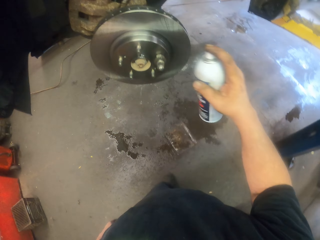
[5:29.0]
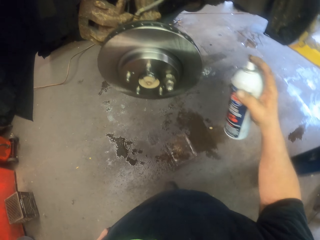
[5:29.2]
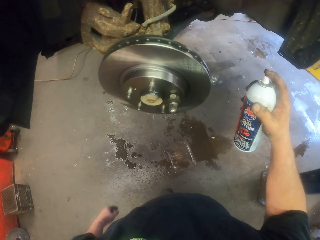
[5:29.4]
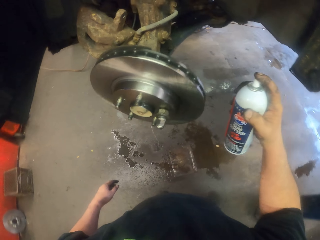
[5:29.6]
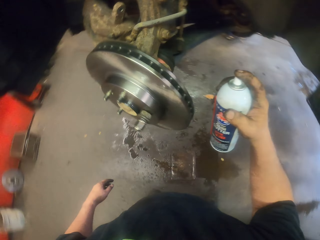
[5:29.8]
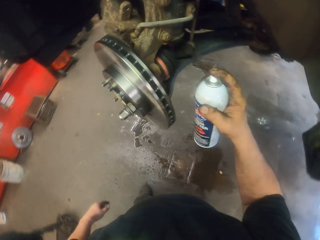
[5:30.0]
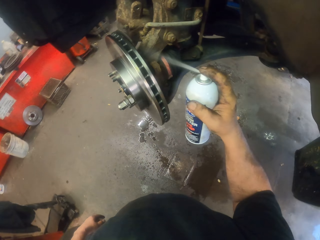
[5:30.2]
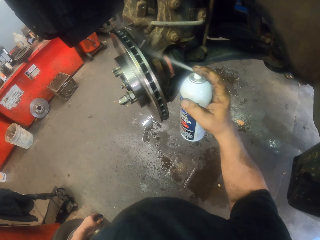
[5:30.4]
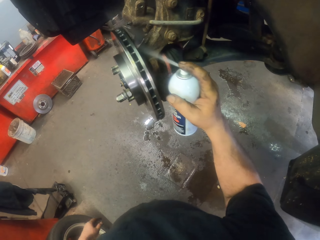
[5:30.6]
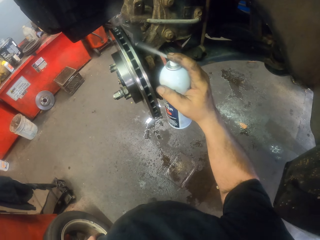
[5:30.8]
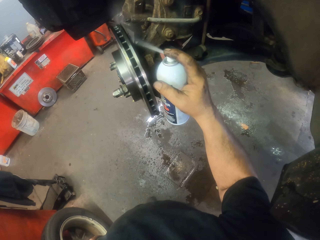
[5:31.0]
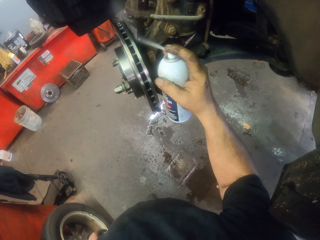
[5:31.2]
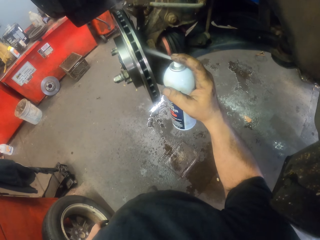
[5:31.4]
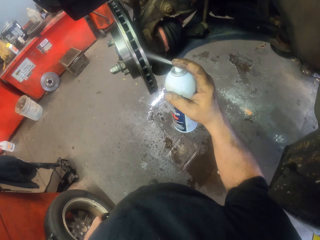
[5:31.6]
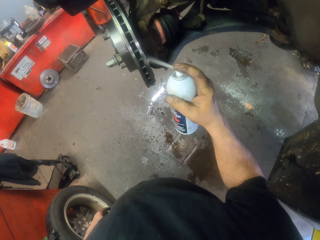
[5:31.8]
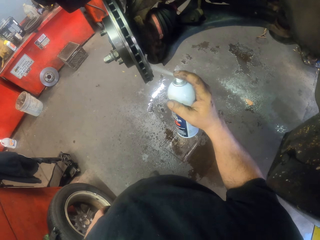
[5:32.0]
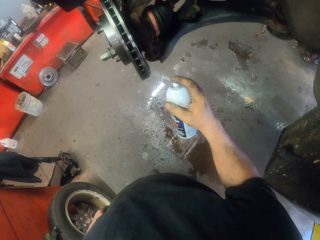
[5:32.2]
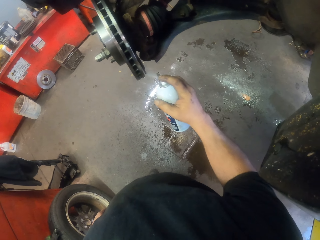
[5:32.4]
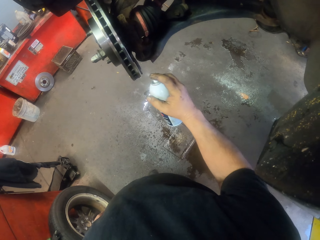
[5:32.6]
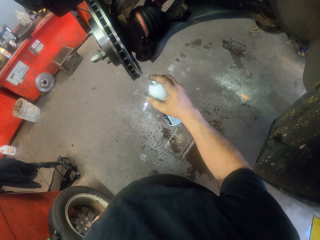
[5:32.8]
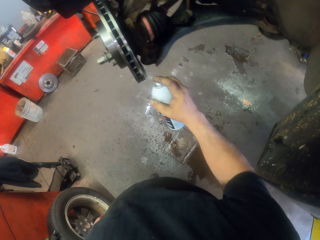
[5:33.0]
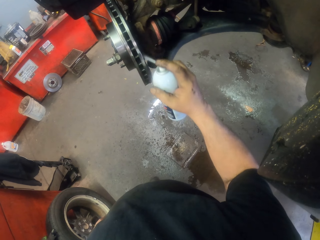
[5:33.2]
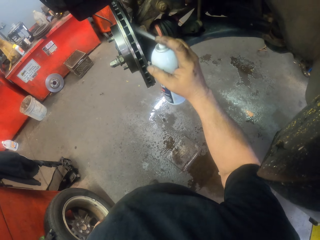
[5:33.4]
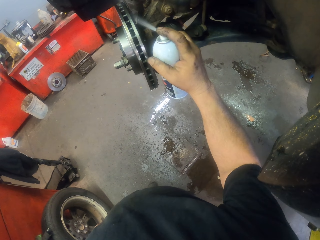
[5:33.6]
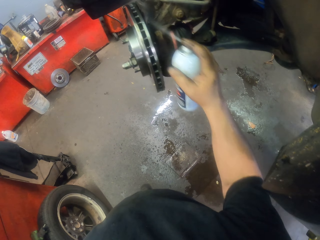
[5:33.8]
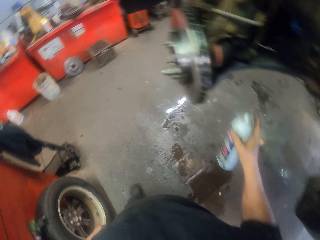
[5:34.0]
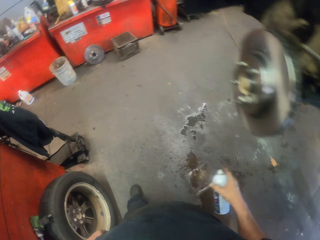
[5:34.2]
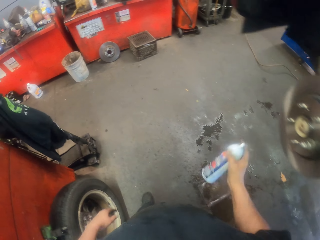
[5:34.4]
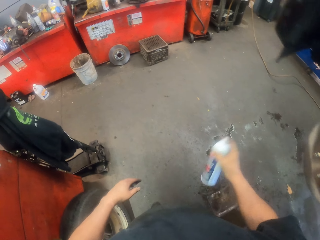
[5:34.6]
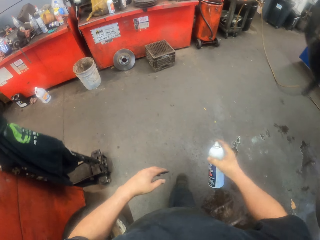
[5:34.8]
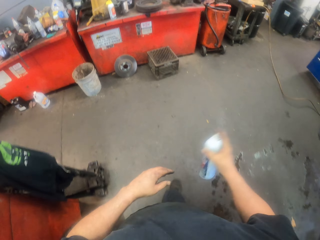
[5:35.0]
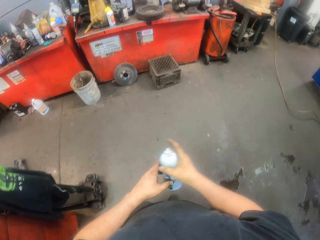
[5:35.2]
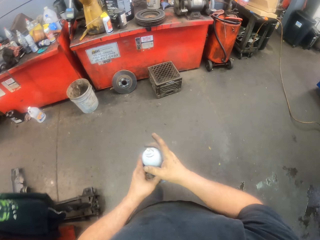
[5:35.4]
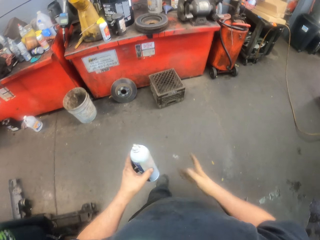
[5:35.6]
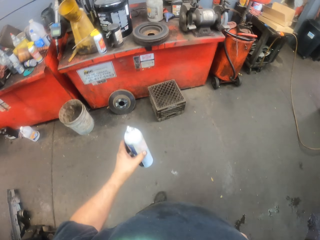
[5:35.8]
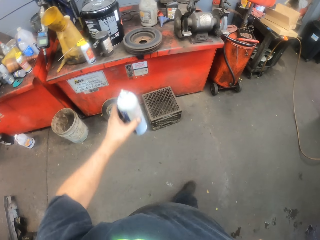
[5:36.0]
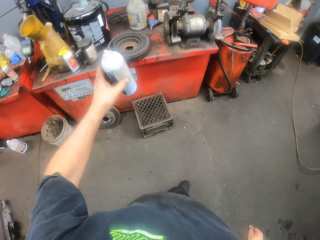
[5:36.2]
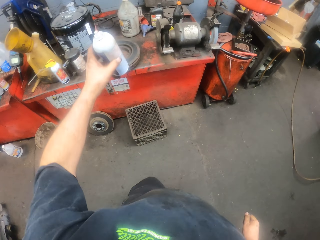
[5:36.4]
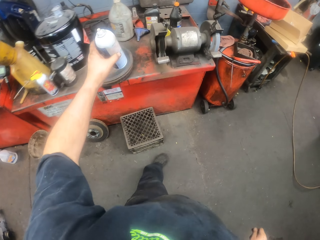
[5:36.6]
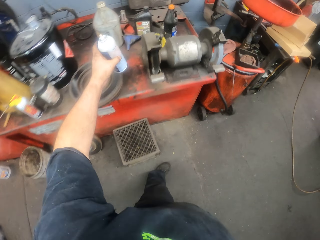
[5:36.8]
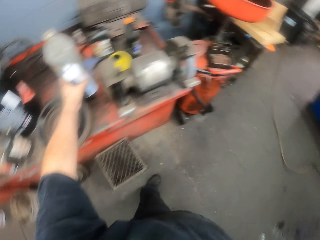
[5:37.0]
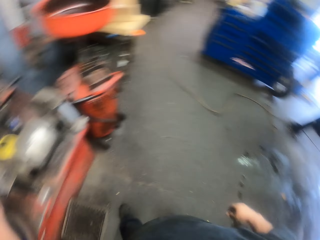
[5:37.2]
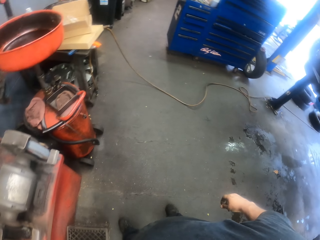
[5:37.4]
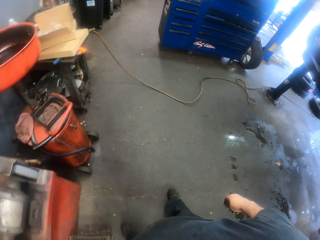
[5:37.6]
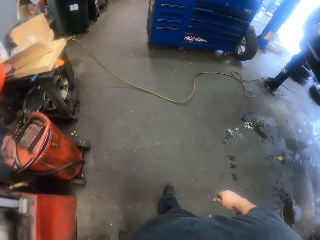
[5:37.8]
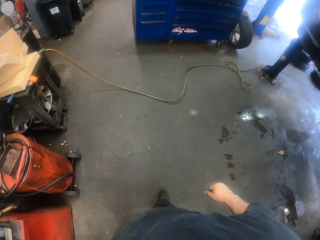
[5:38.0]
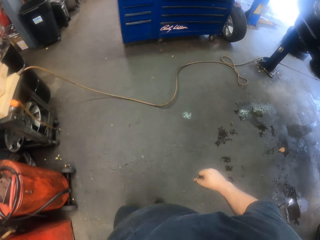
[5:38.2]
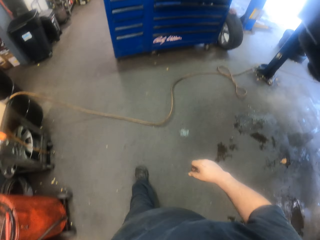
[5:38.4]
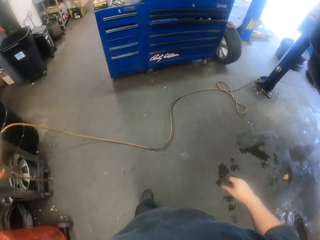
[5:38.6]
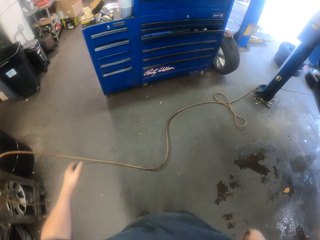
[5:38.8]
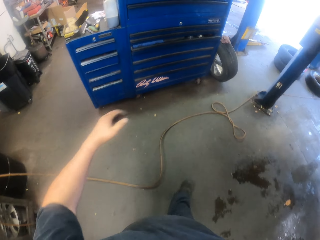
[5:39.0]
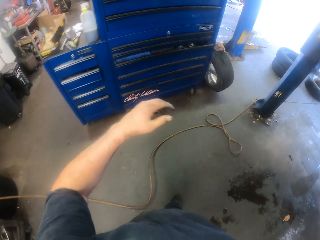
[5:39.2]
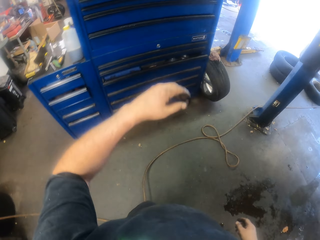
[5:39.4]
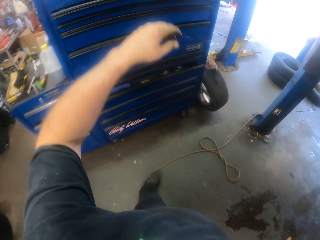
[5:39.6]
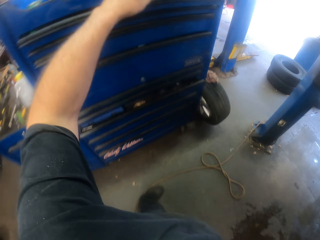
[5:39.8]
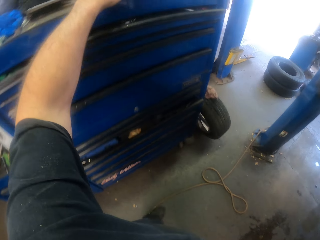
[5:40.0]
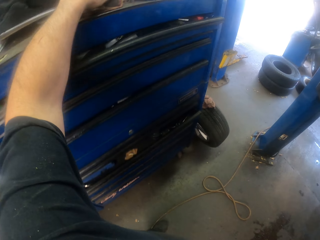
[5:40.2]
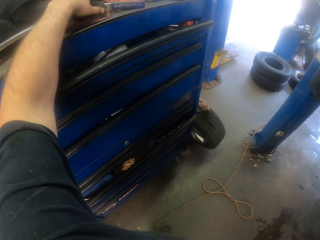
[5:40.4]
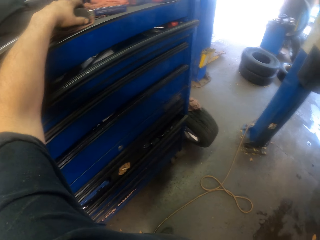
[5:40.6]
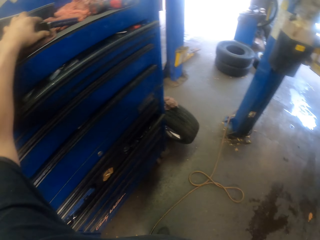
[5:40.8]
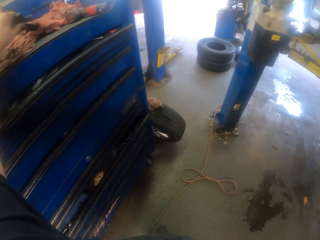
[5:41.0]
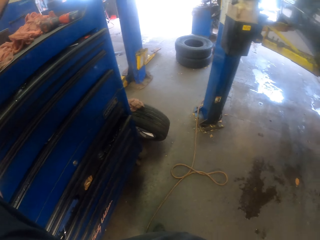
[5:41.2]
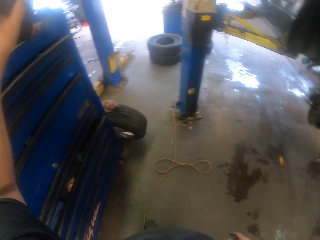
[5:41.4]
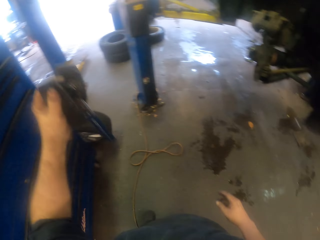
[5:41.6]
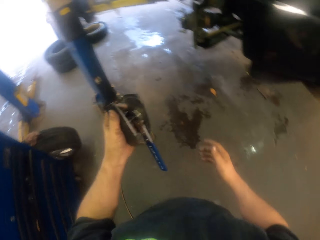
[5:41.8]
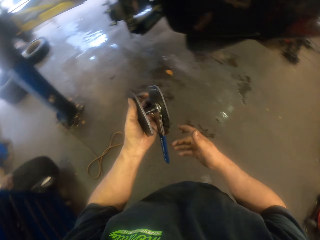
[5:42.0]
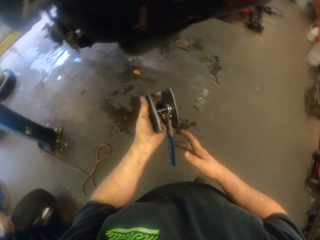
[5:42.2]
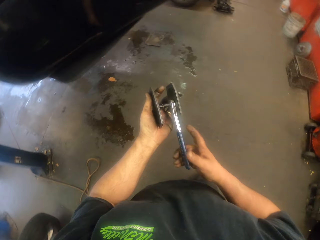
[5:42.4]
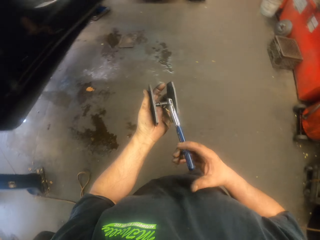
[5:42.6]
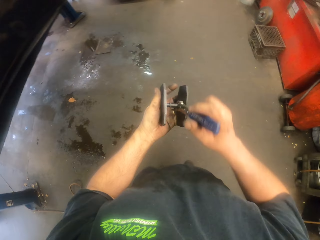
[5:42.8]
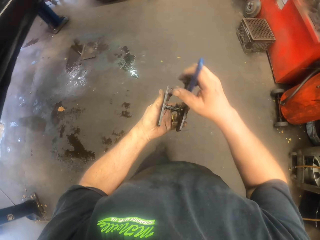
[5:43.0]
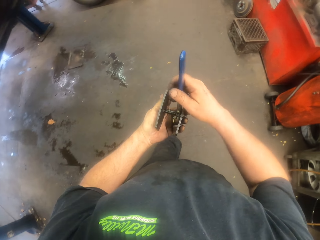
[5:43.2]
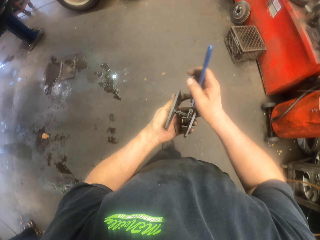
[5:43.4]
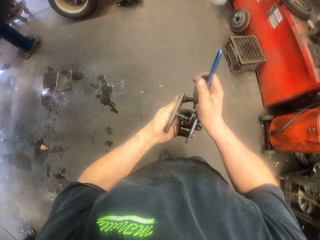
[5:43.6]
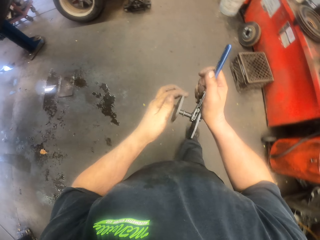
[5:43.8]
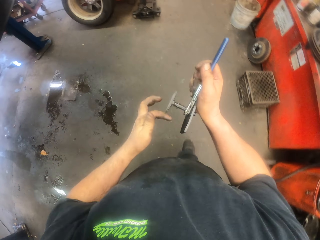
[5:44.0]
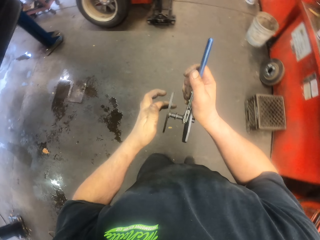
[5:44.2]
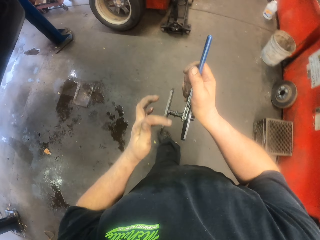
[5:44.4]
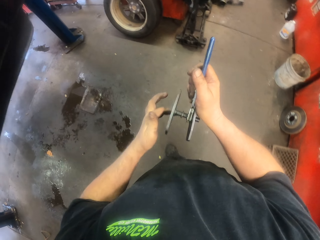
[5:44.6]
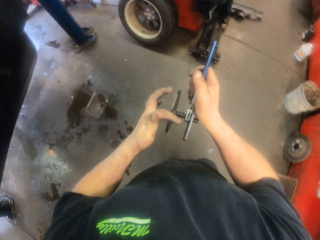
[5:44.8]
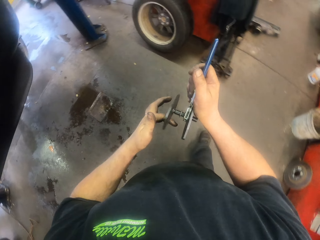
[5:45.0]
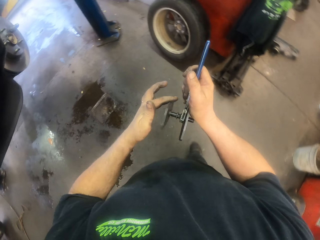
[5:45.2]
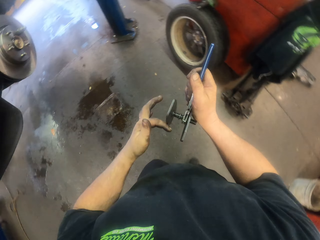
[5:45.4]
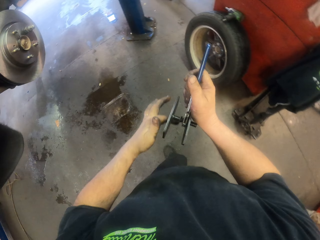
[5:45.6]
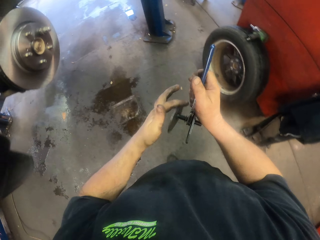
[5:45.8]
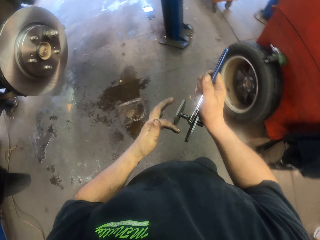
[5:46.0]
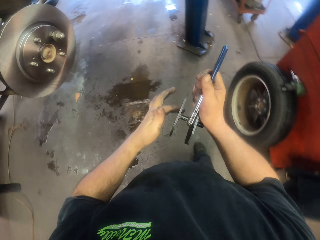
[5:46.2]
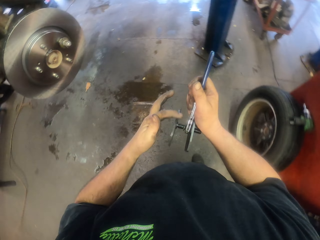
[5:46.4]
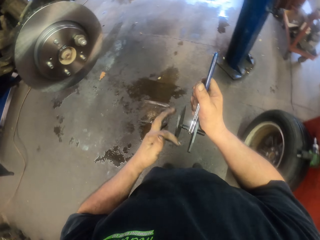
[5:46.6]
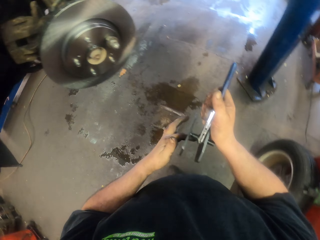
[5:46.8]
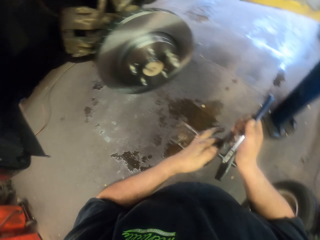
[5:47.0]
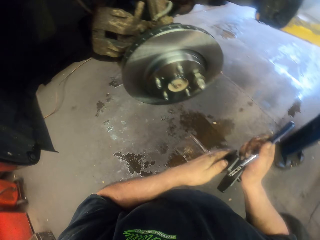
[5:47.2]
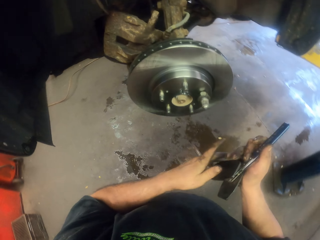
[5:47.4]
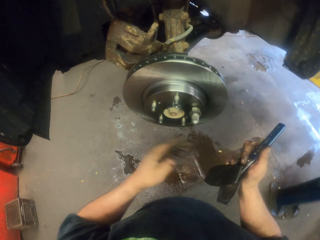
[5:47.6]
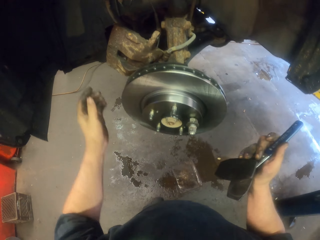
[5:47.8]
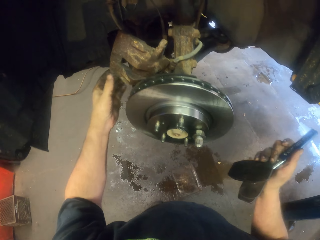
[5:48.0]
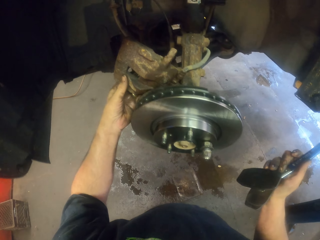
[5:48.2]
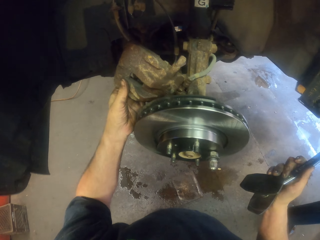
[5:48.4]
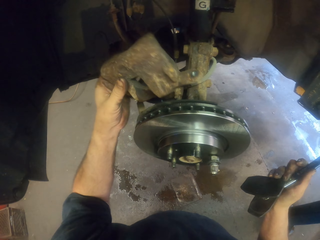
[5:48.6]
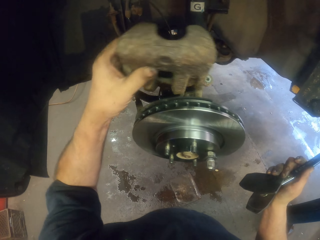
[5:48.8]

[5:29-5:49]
The camera wearer stops spraying. They spray the P40 quick spray. They shake the P40 quick spray or spray bottle. They walk. They put the spray bottle on the table. They walk. They pick up an object. They walk. They move the object in the hand. They rotate the object on the hand. They move the brake pad on the wheel hub.

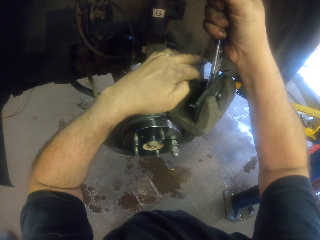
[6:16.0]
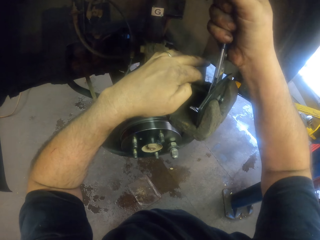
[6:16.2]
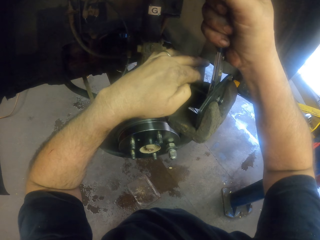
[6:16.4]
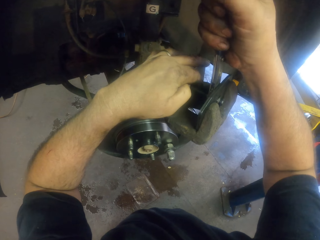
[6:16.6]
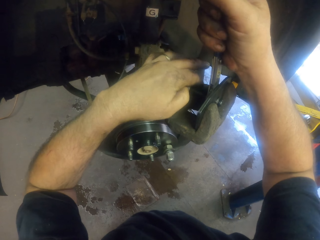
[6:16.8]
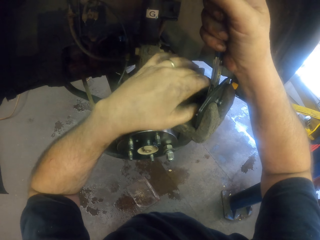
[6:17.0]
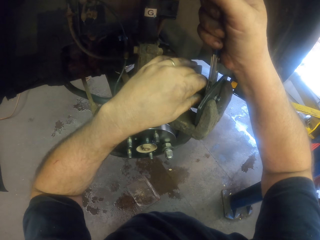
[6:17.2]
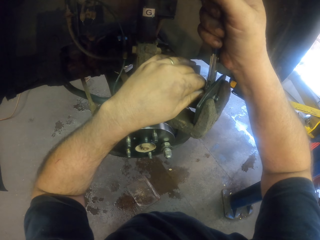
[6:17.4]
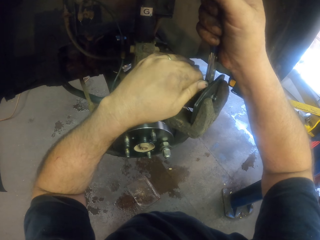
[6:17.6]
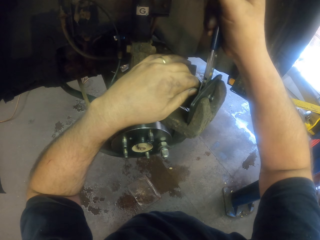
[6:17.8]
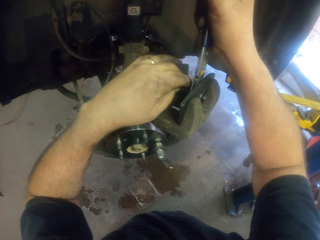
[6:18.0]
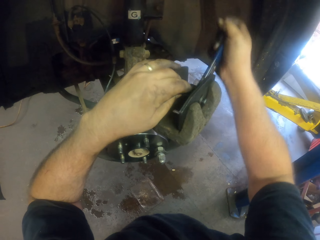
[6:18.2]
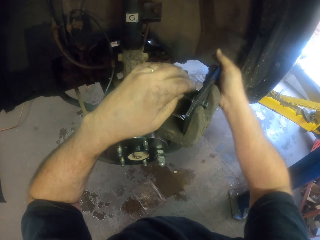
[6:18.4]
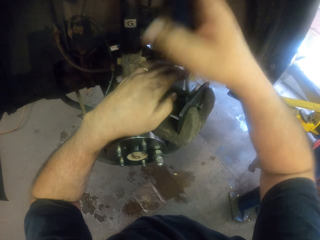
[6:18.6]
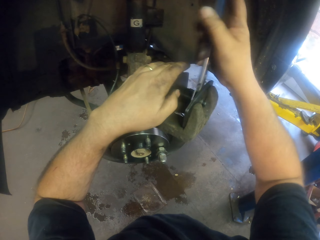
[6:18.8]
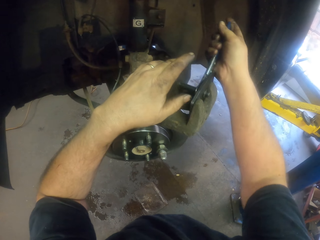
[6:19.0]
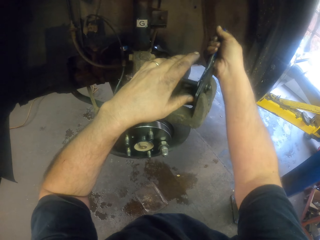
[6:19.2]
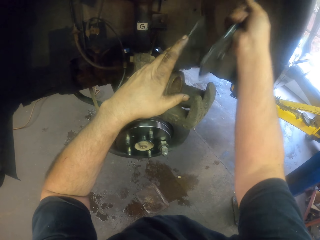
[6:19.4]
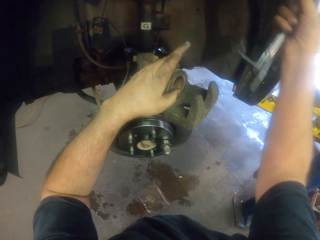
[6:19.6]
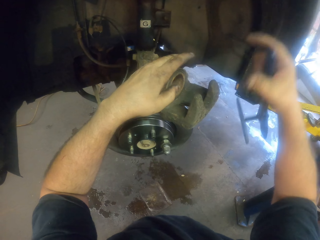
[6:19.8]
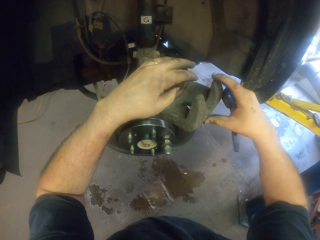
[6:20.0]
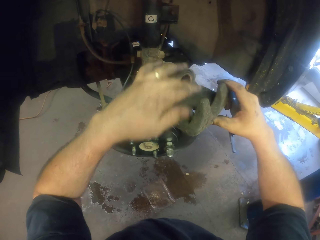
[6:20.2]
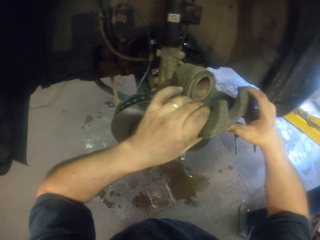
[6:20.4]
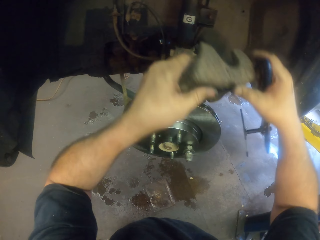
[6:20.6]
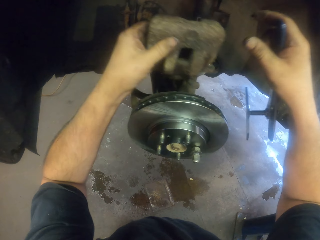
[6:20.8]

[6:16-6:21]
The camera wearer removes something from the brake pad.
